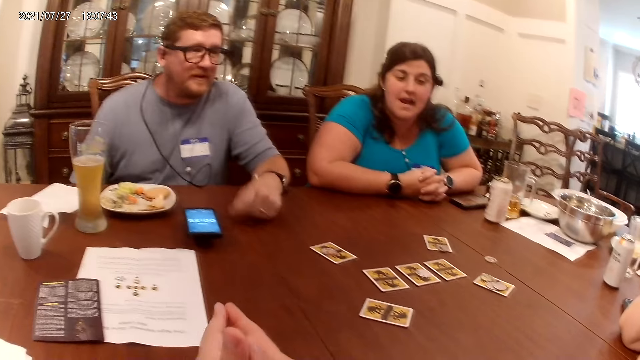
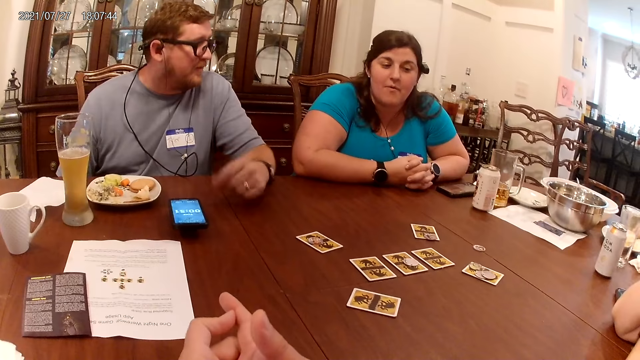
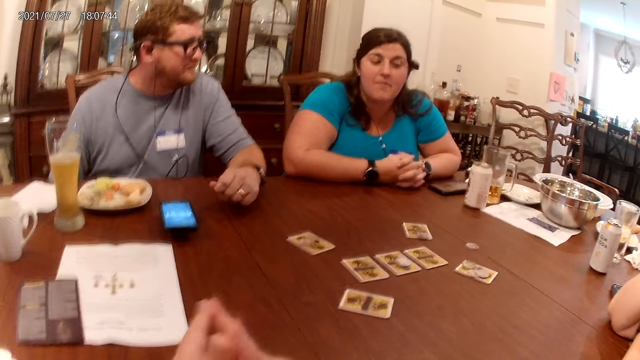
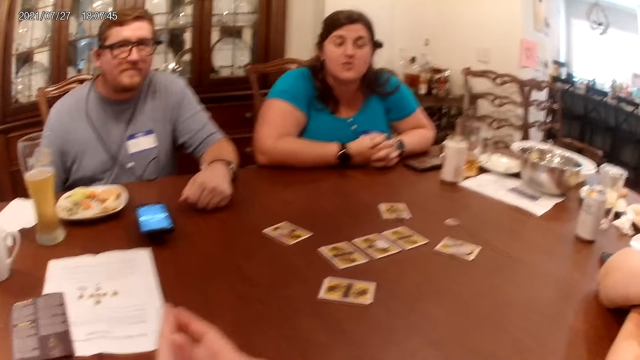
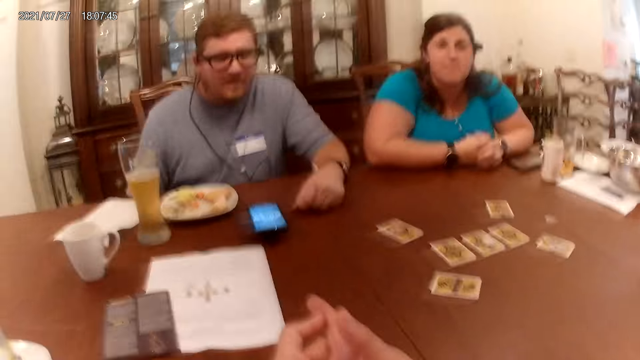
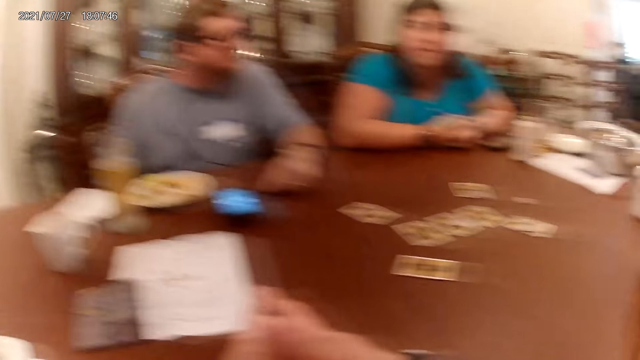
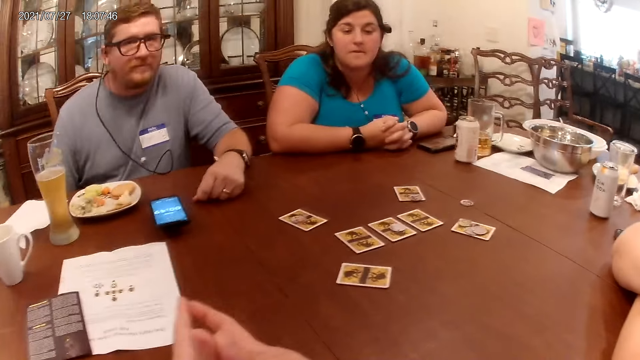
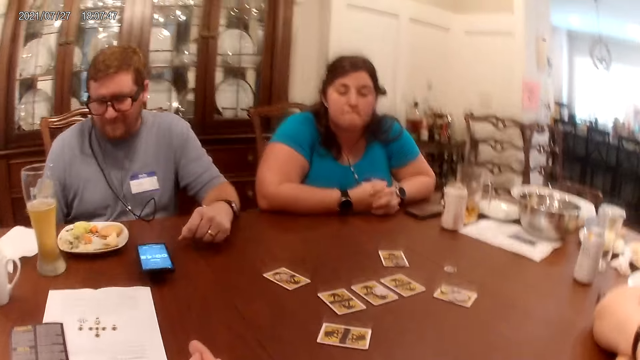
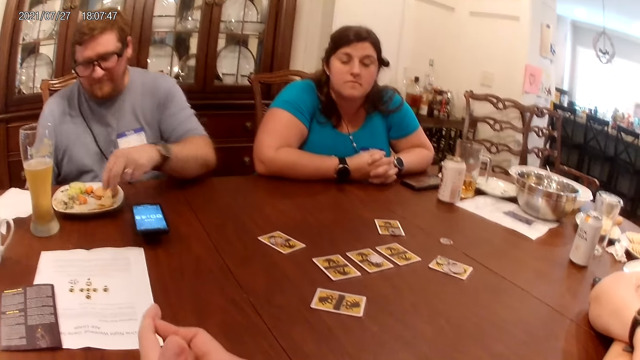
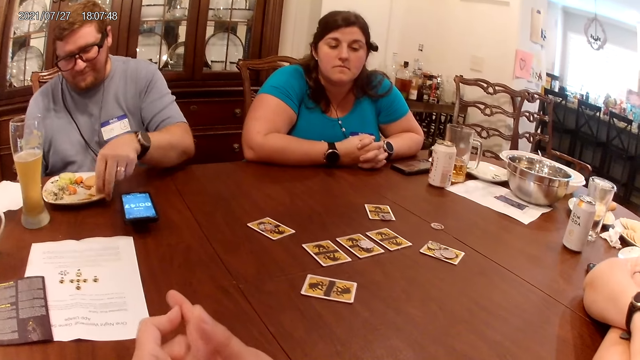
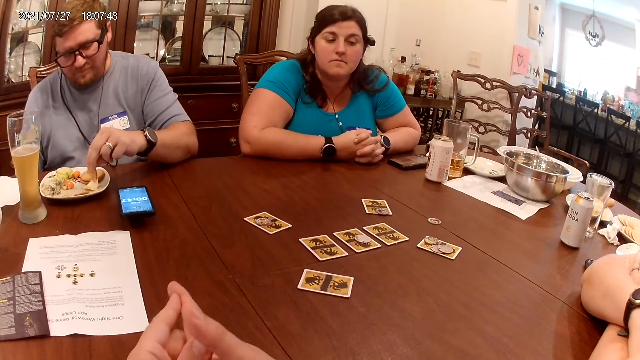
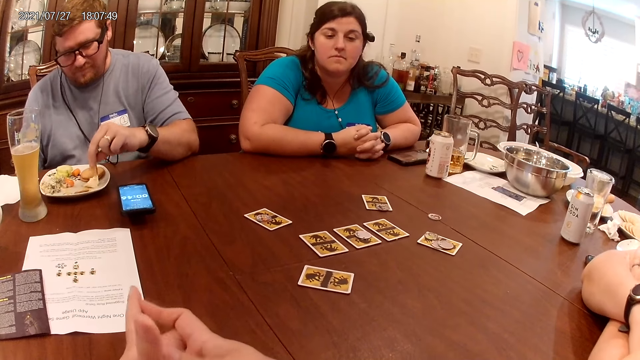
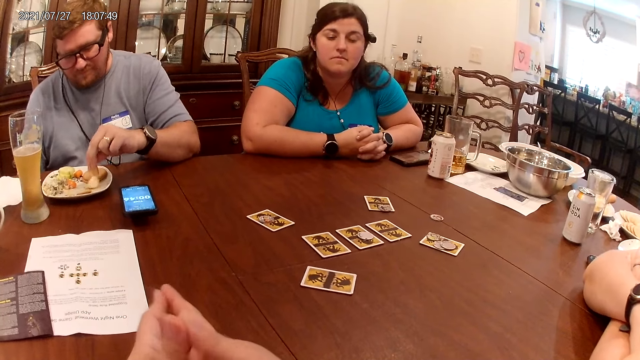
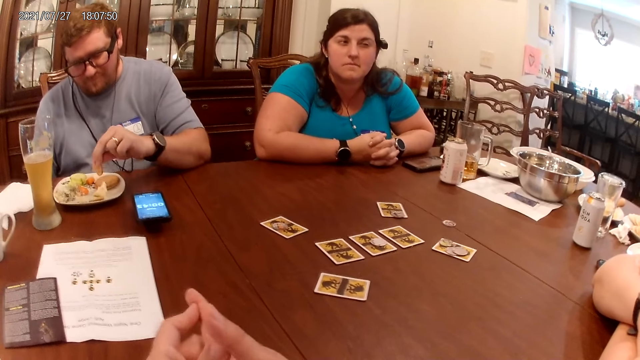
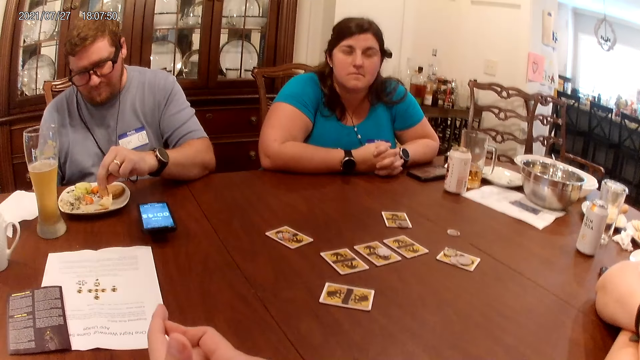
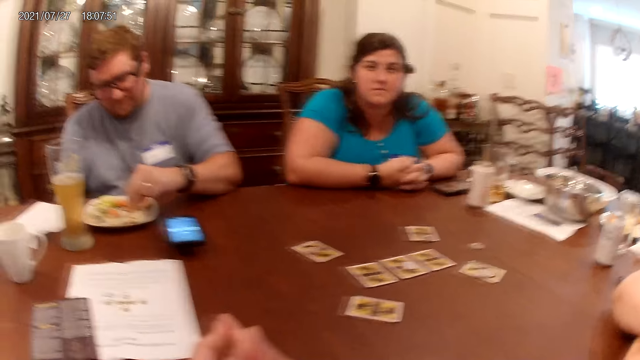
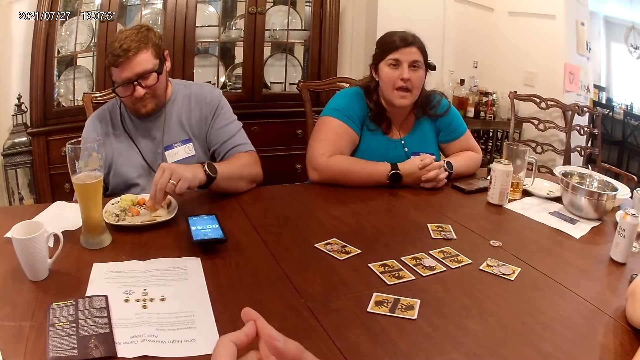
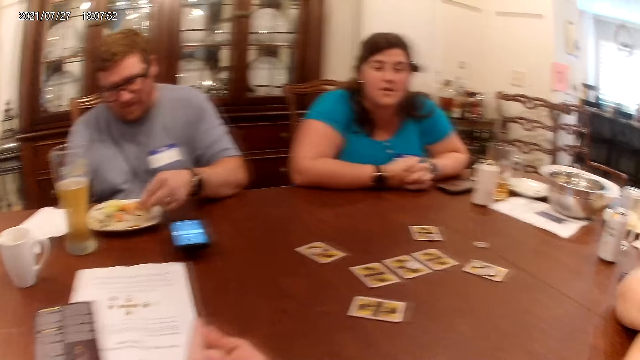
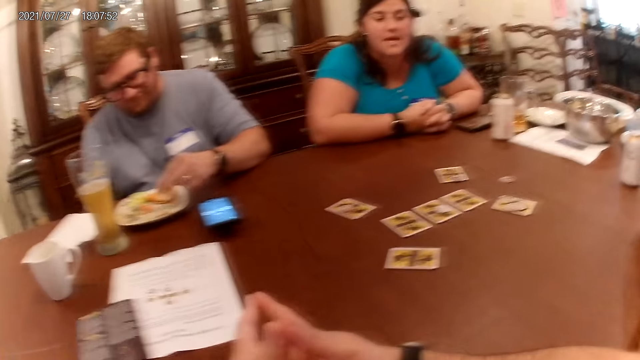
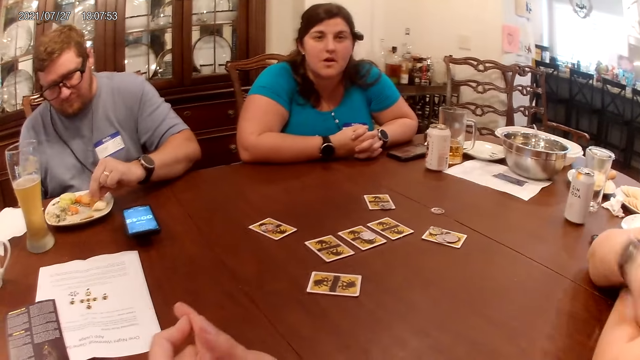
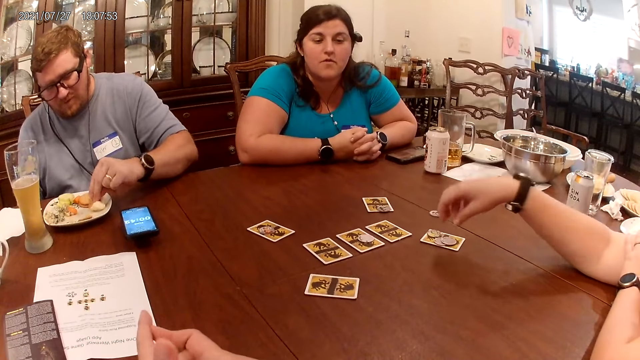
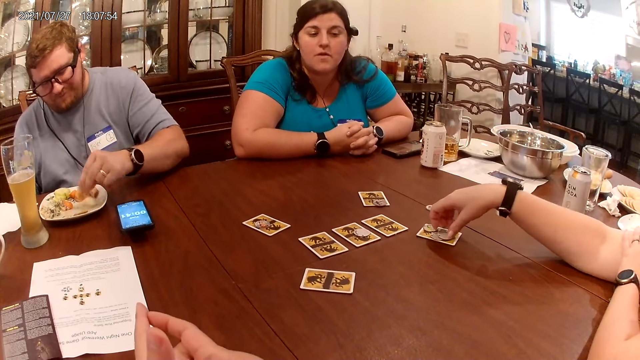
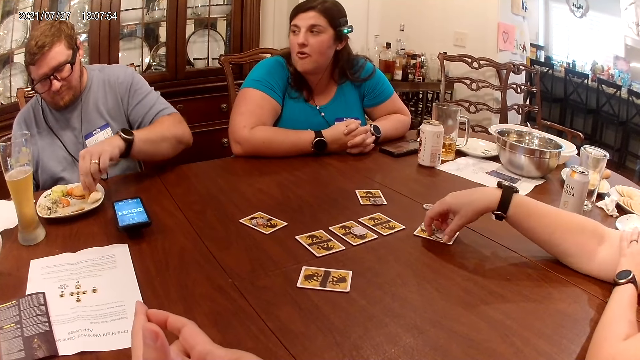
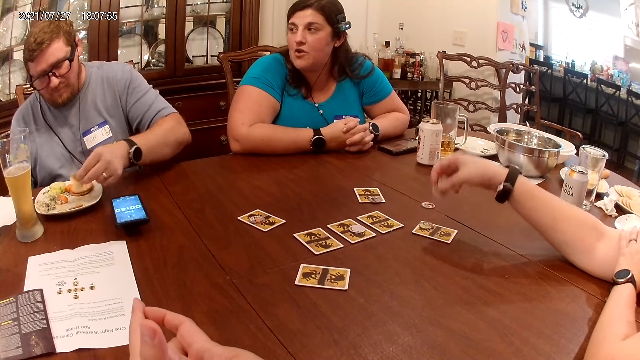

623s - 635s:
The man lifts the food in the plate with his left hand. He lifts the food in the plate with his left hand again. The man drops the food in his left hand on the plate. The woman lifts a round paper on a card on the table with her right hand. The man lifts the food in the plate with his left hand.

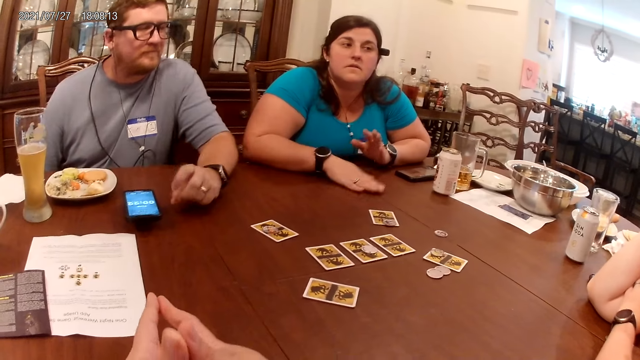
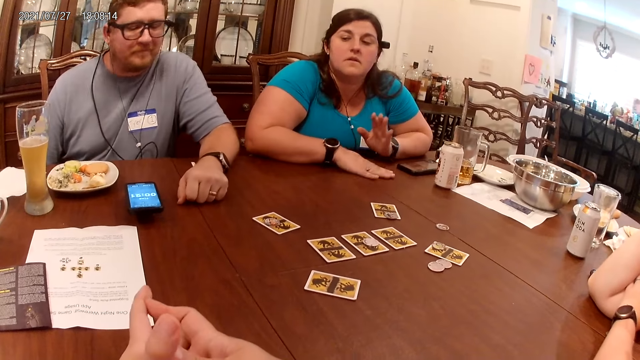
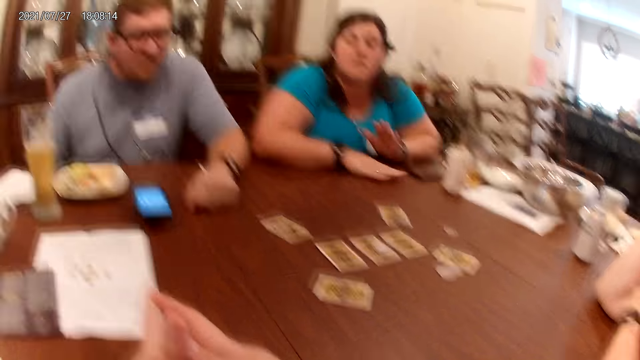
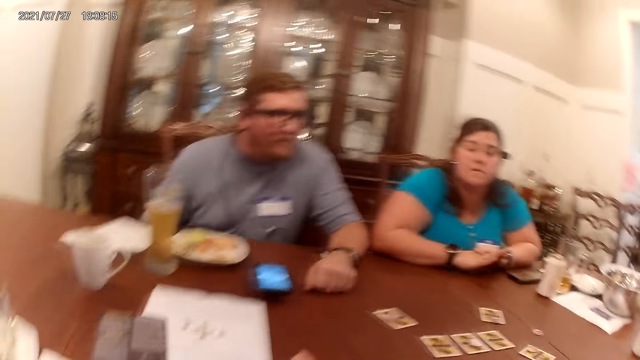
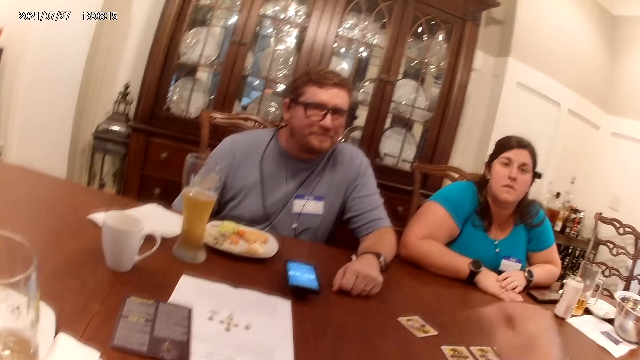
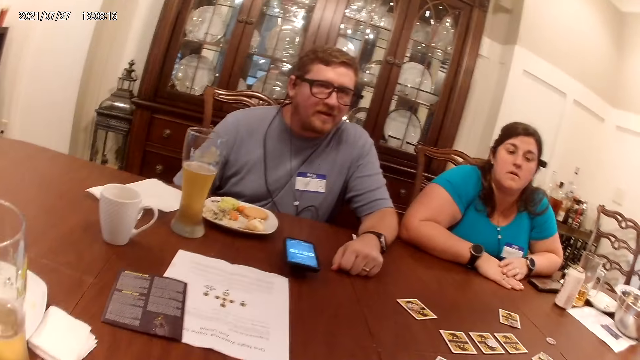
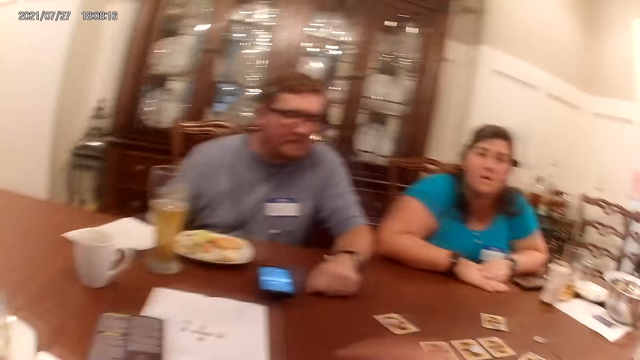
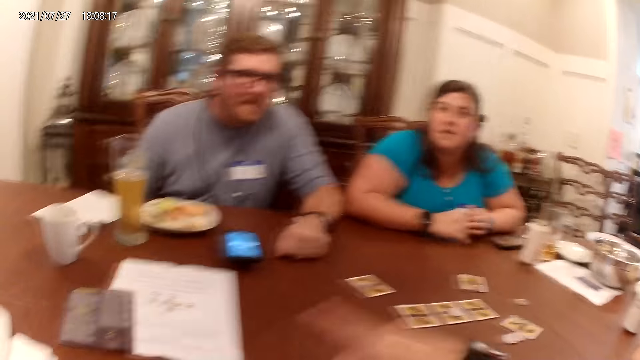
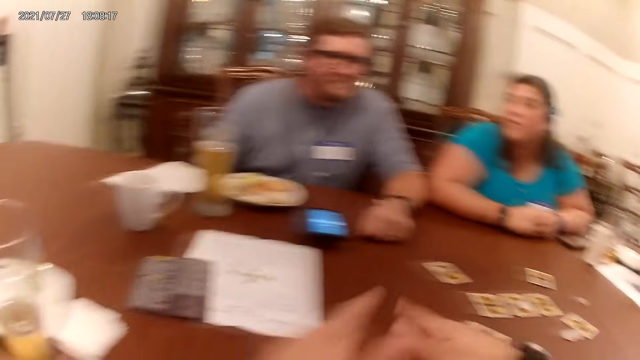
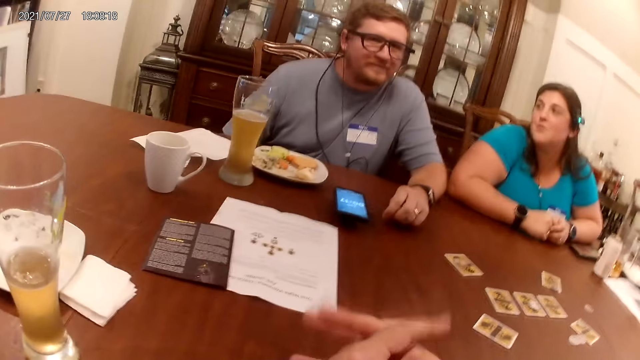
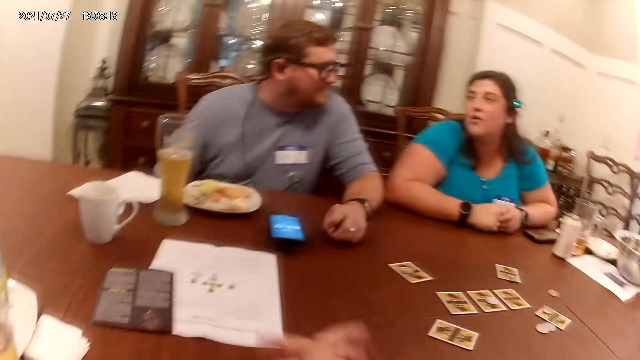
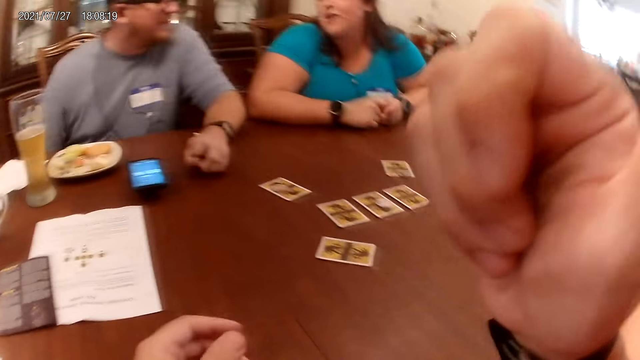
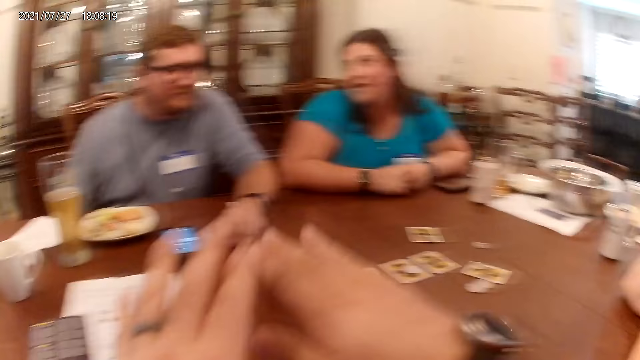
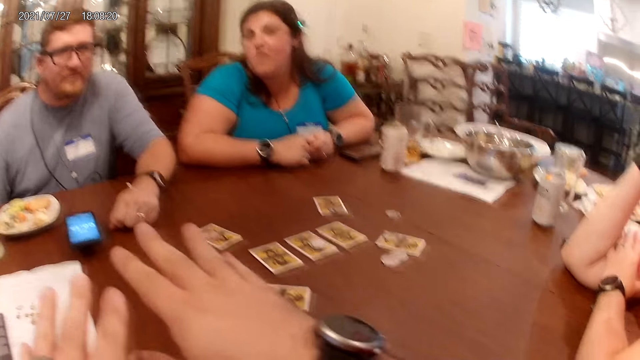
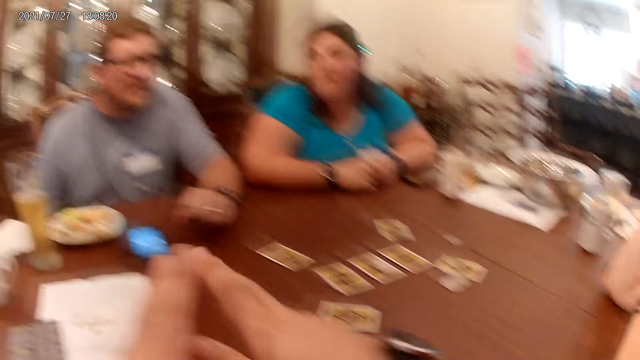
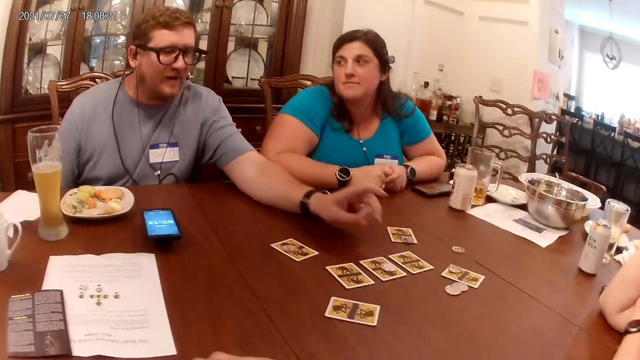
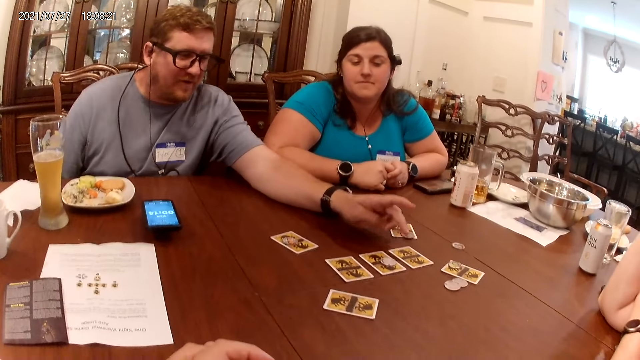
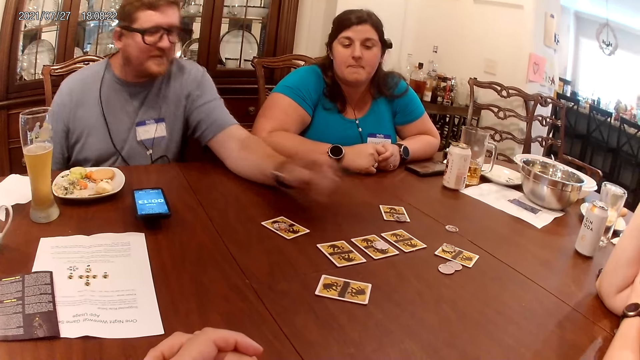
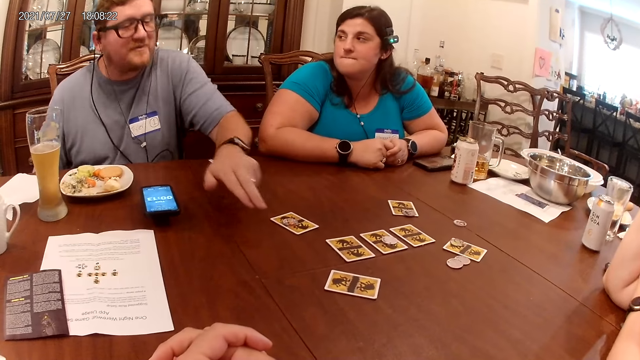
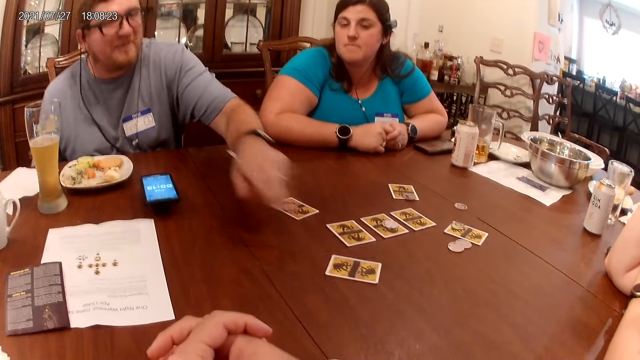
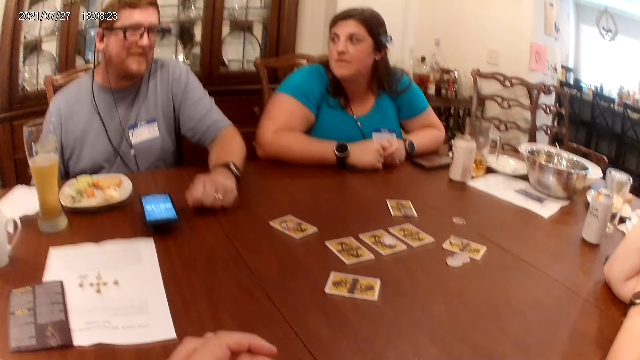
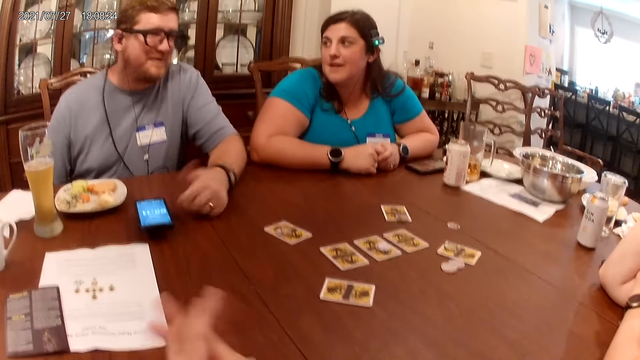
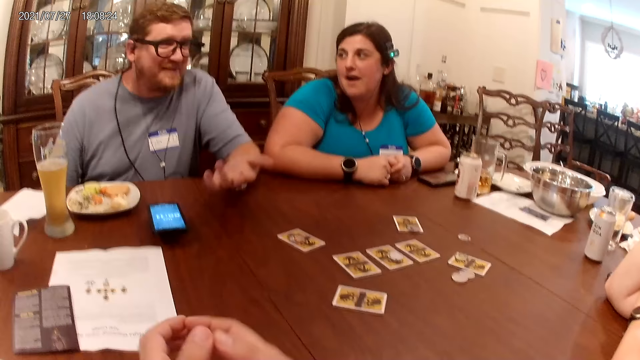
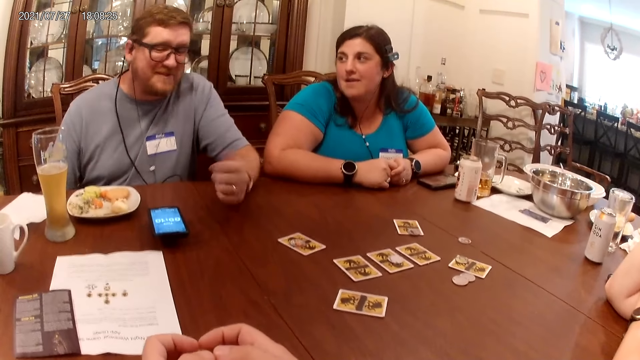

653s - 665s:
The camera wearer demonstrates with his right hand. He touches his face with his right hand. He demonstrates with his hands. The man points at the card on the table with his left hand. He points at the card on the table with his left hand again. The man rests his left hand on the table.
